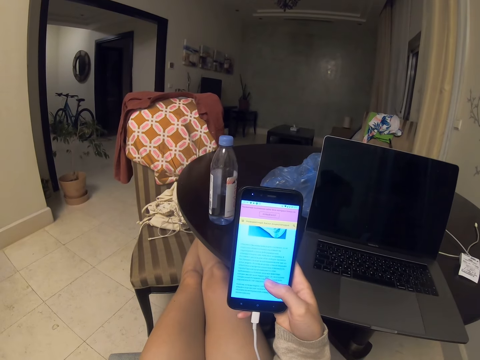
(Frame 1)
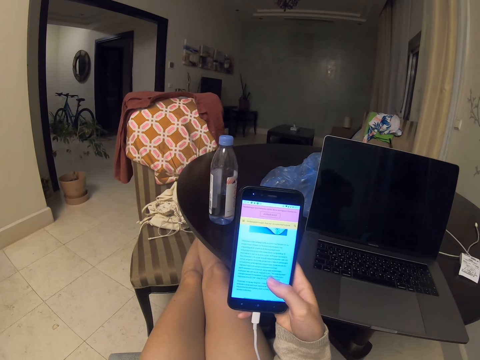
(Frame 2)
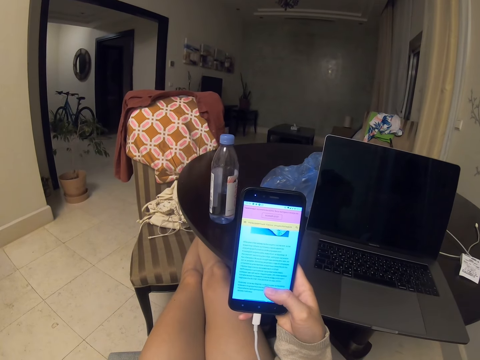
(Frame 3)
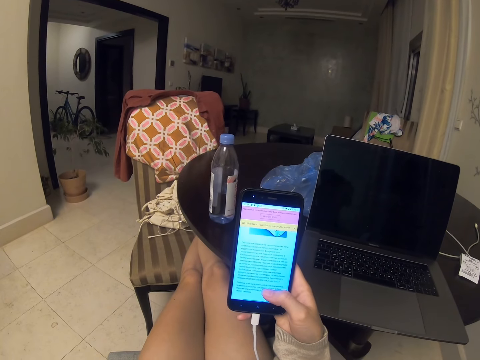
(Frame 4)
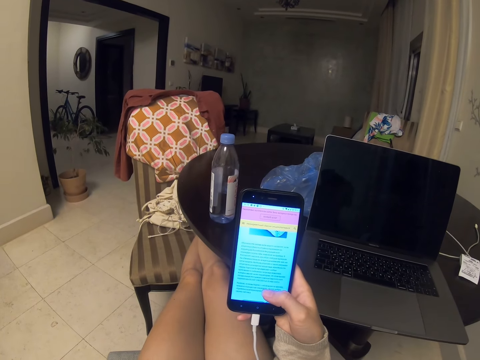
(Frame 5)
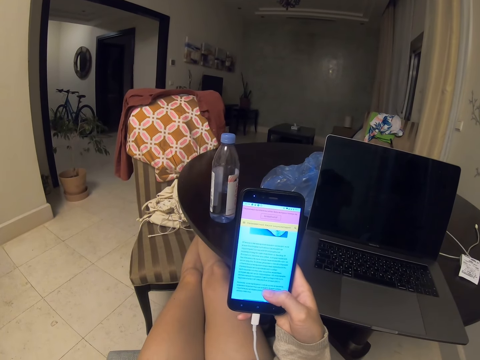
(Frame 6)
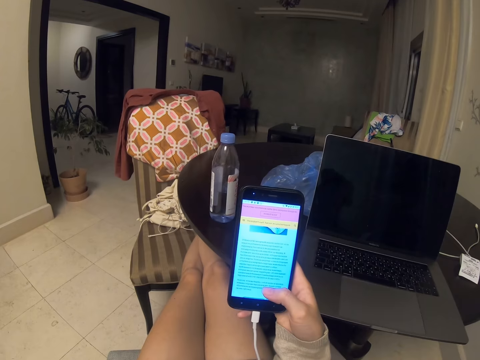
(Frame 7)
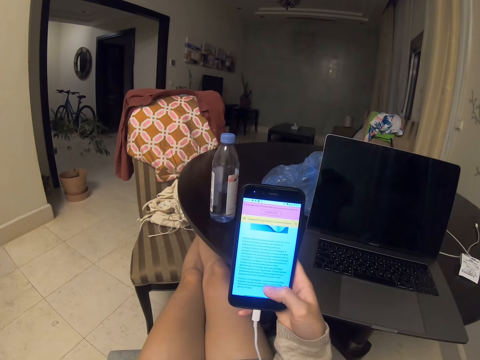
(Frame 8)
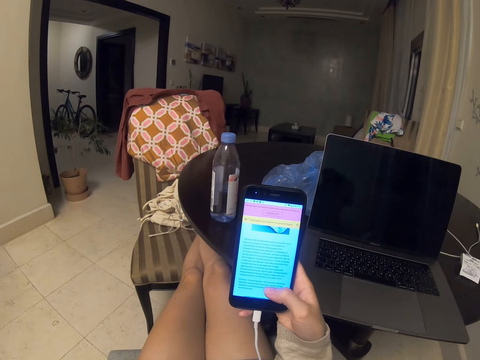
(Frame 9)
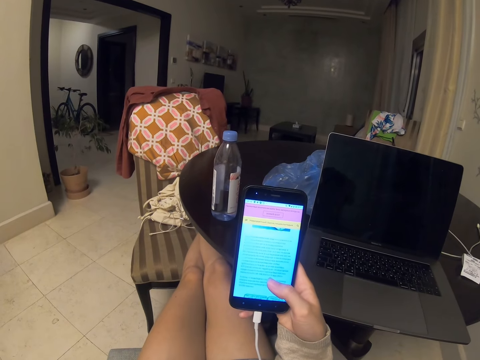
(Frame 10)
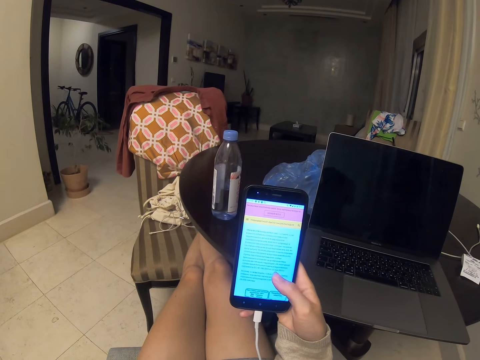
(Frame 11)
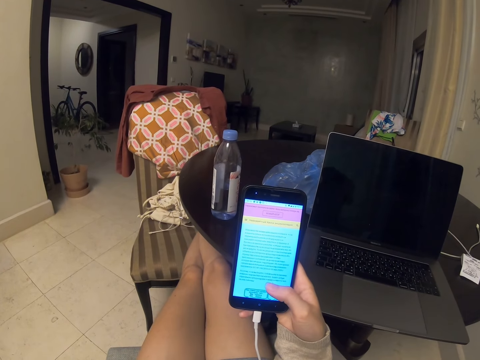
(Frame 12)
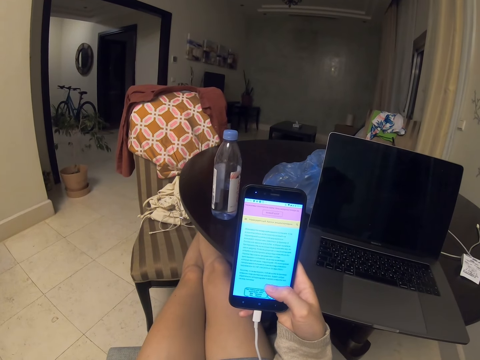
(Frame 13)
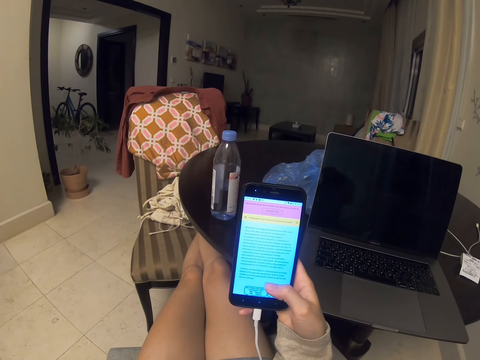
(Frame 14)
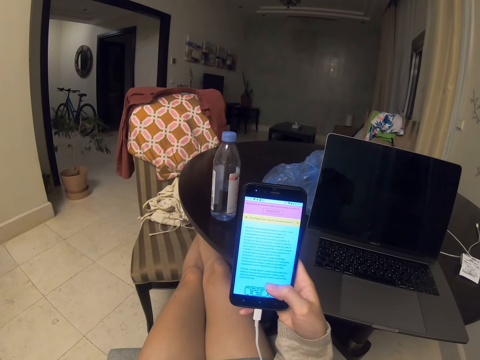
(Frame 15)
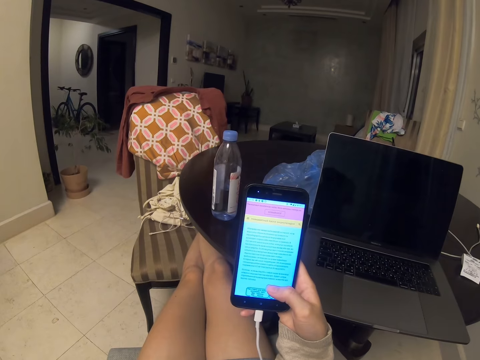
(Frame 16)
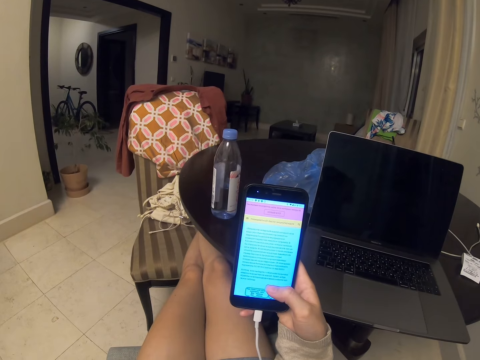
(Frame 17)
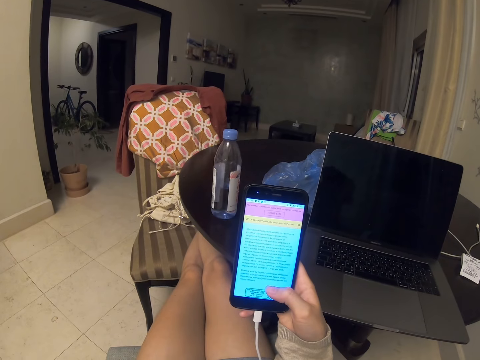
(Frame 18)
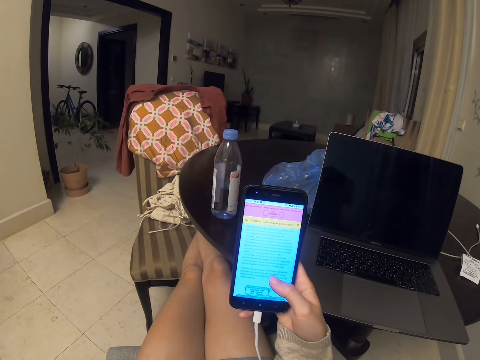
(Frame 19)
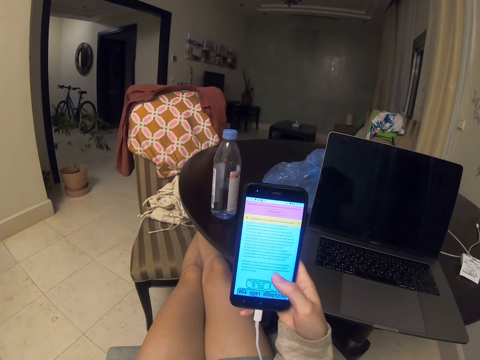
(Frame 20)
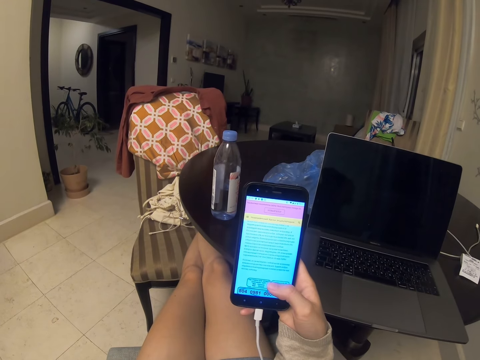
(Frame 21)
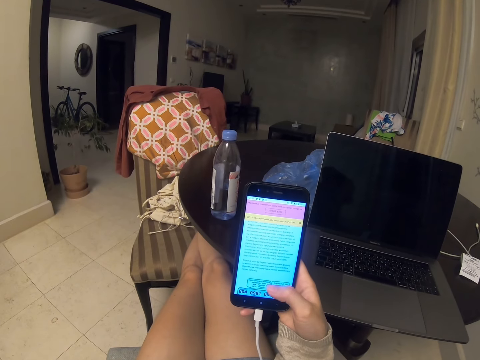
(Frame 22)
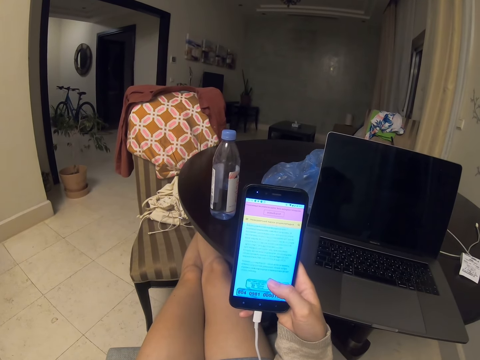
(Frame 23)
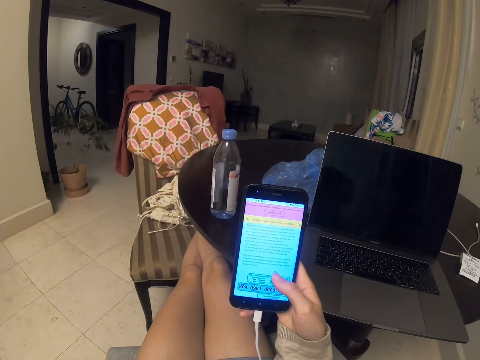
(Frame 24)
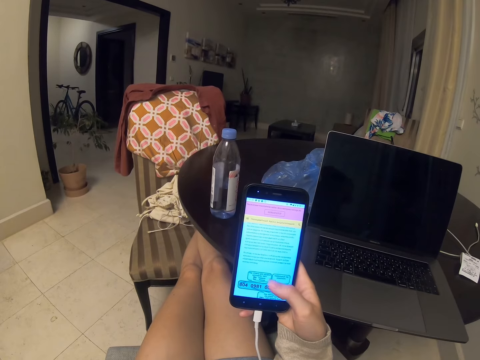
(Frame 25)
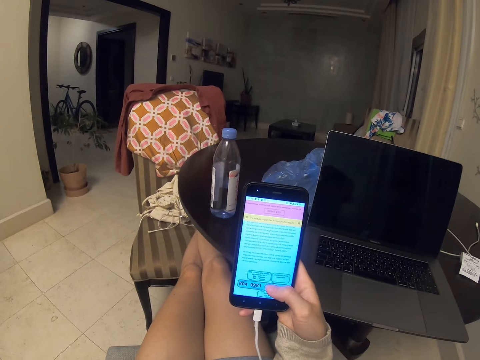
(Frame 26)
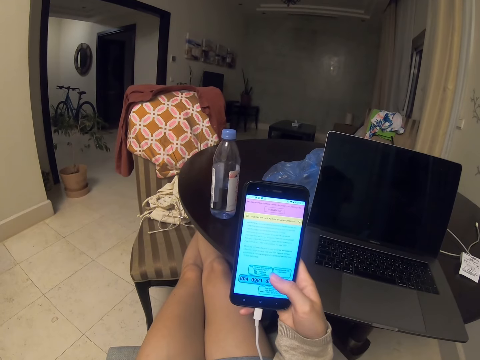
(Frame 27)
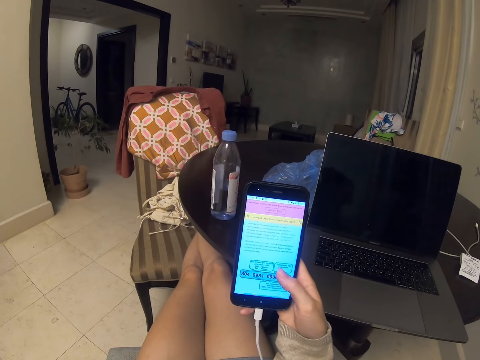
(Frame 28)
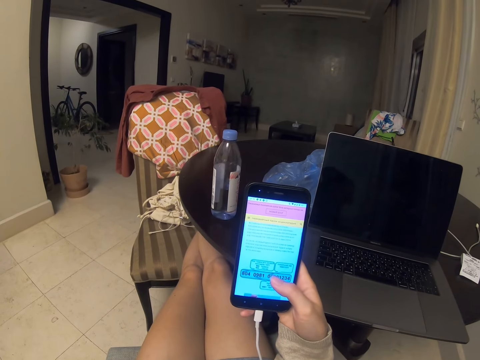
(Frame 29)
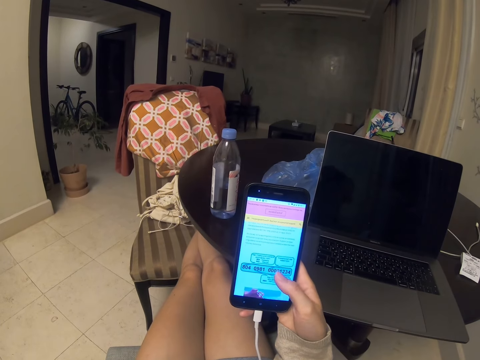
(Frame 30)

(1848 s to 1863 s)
The camera wearer reads. They scroll. They read. They scroll.

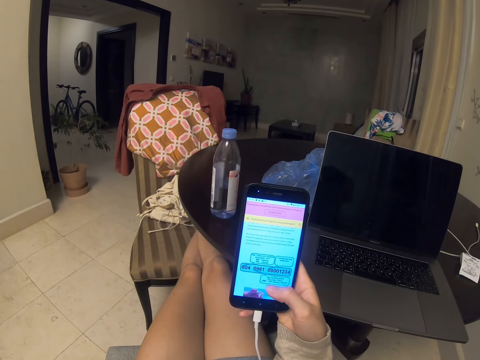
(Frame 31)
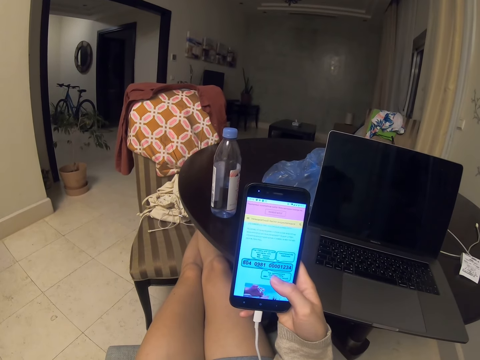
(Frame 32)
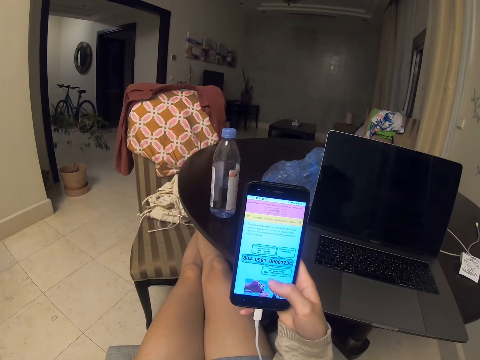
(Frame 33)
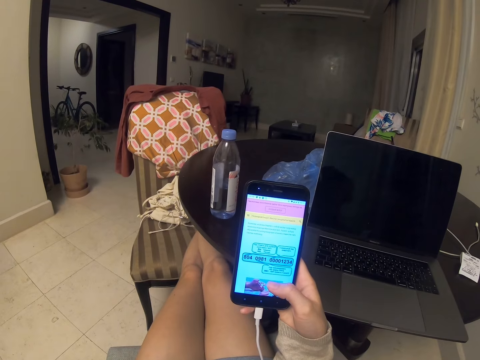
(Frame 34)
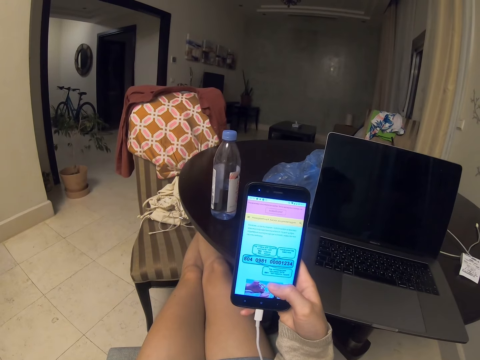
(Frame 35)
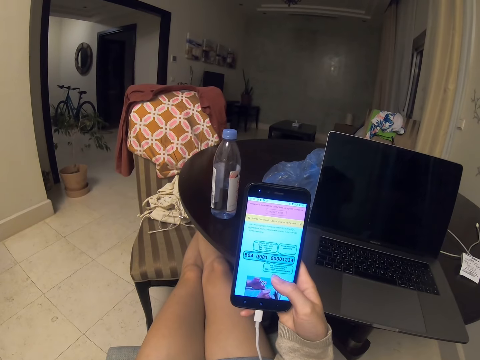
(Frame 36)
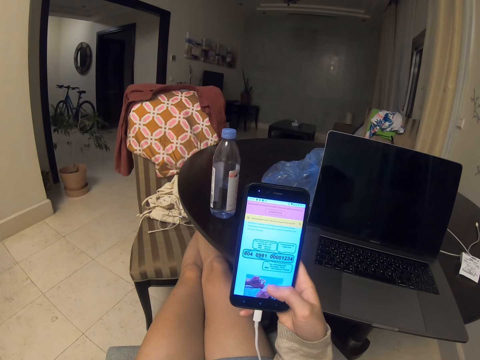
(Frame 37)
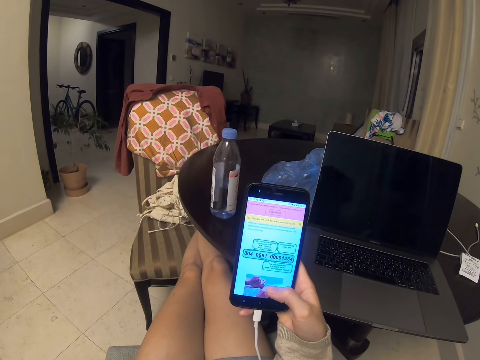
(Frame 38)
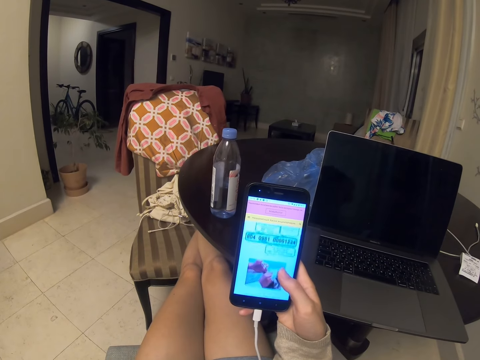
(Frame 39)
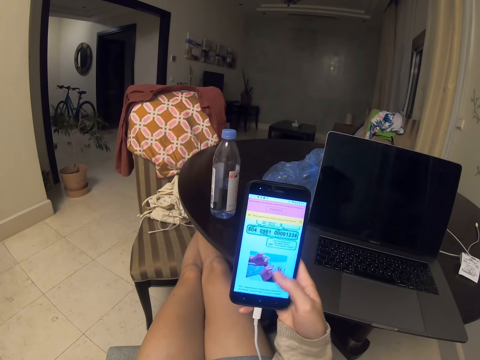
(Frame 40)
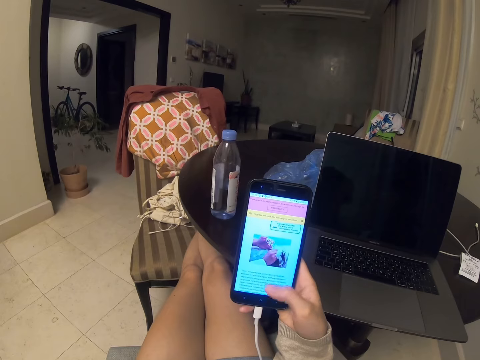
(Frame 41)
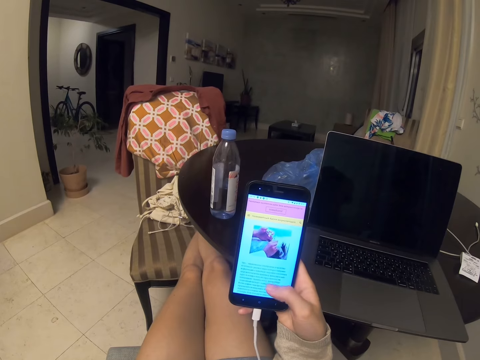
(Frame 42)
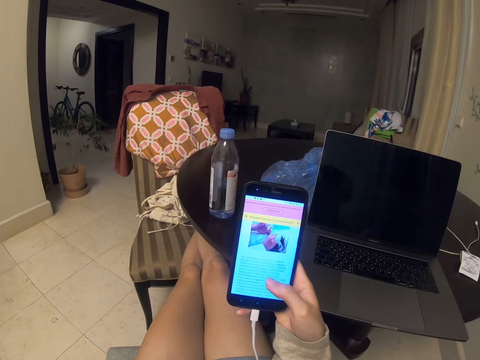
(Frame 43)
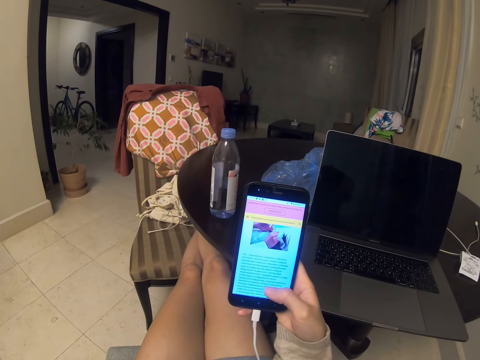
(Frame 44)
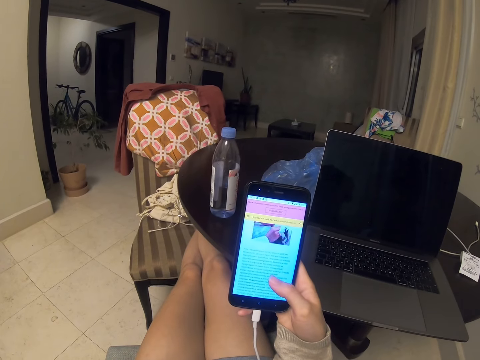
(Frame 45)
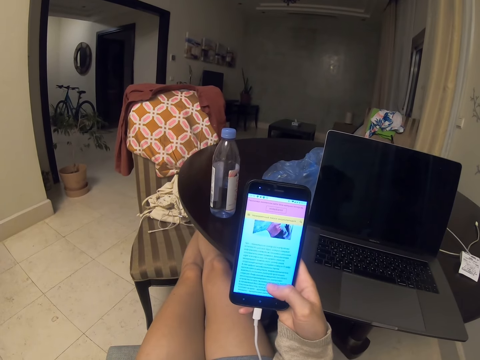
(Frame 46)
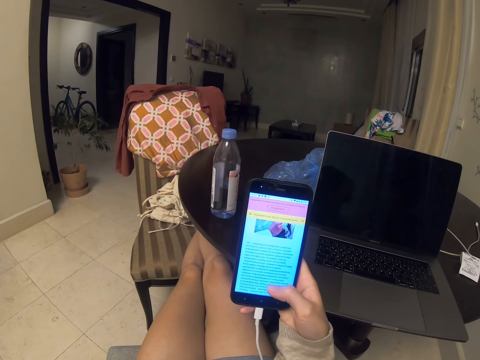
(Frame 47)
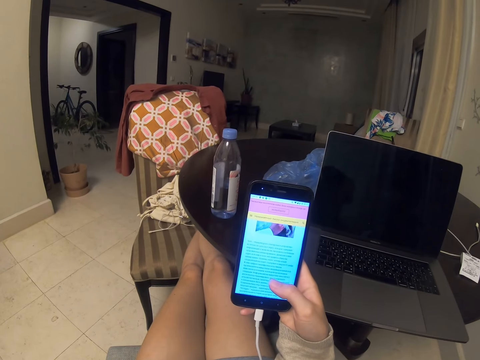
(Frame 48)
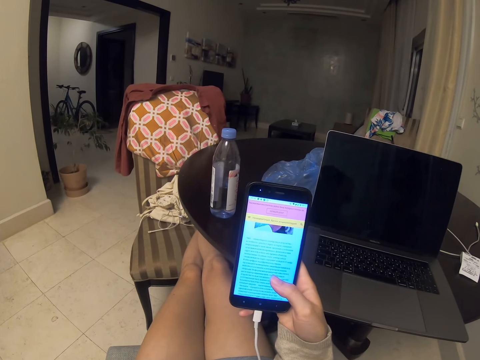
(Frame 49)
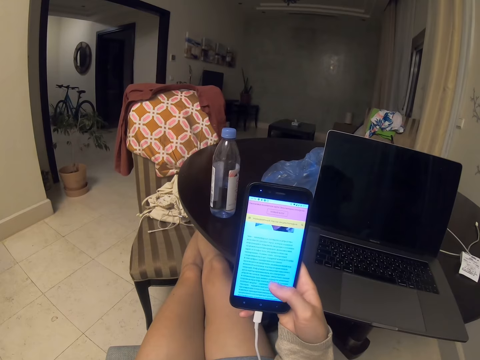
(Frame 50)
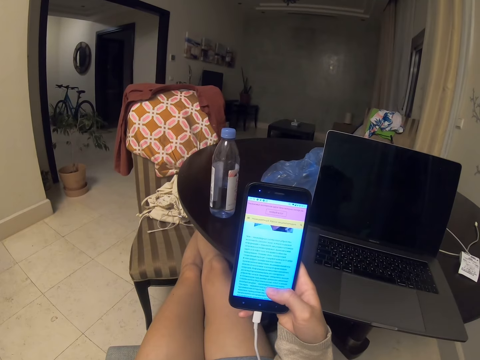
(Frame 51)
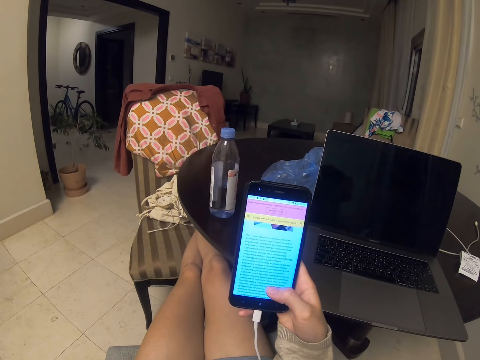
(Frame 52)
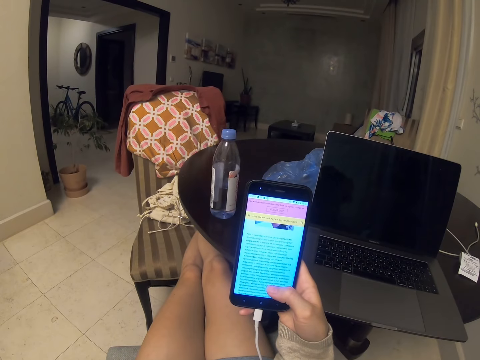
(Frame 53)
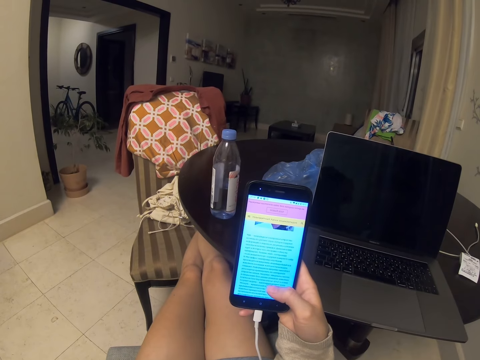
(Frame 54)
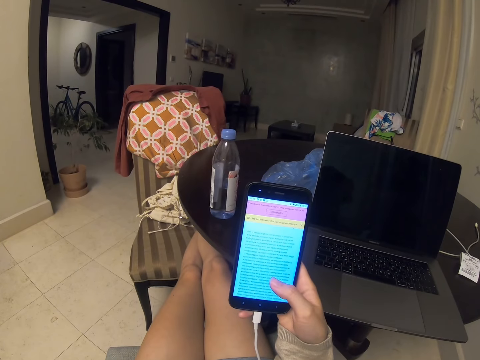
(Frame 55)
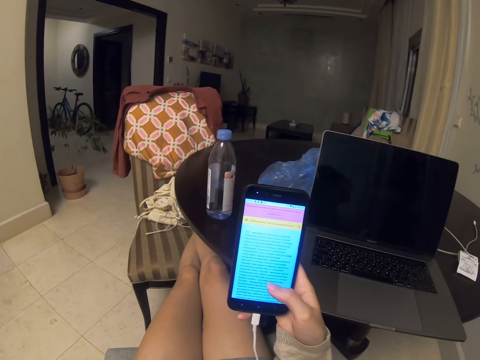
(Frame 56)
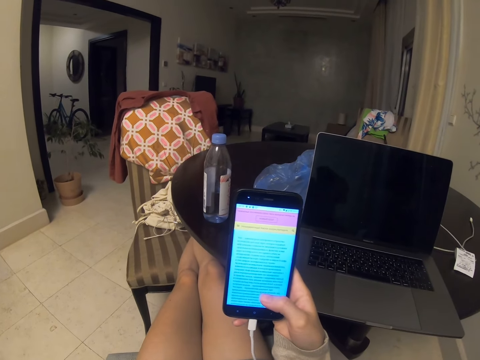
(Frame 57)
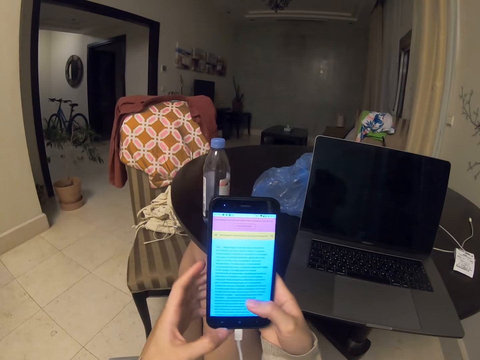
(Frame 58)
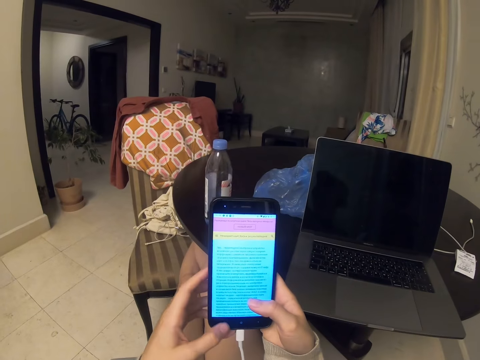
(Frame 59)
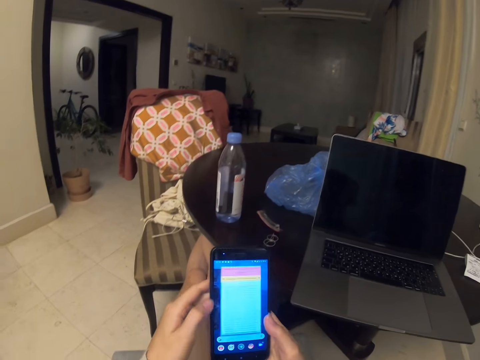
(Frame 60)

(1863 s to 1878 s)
The camera wearer reads. They scroll.
